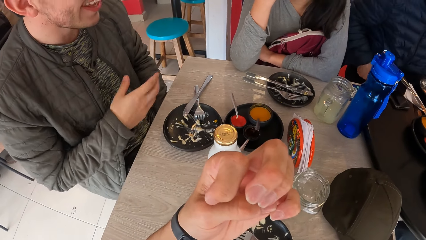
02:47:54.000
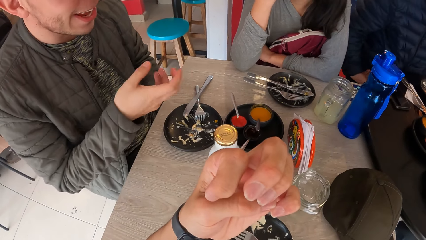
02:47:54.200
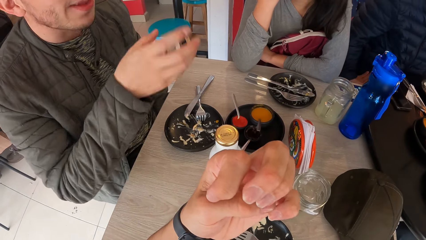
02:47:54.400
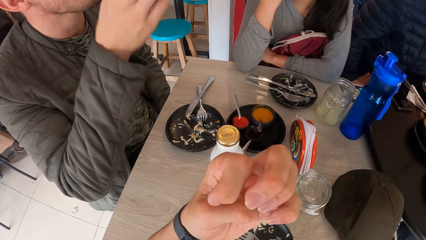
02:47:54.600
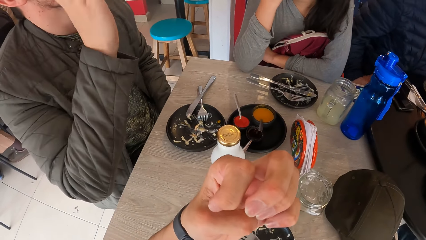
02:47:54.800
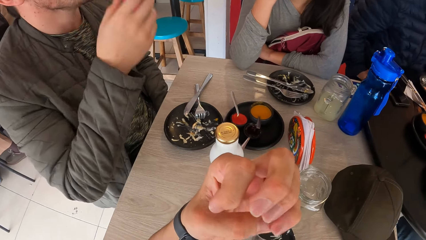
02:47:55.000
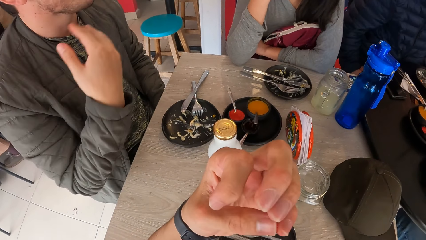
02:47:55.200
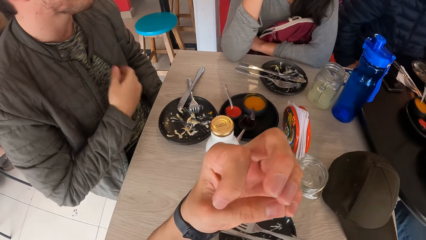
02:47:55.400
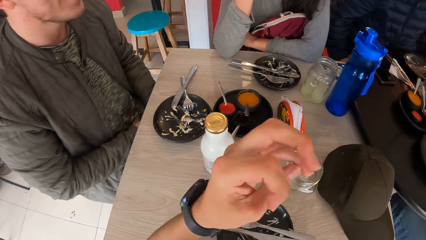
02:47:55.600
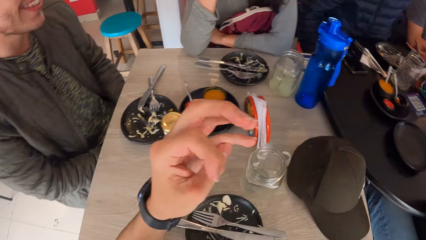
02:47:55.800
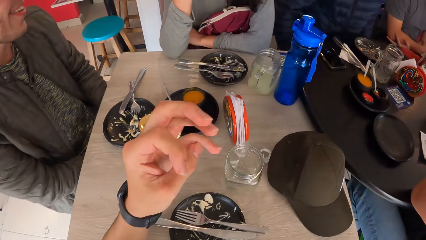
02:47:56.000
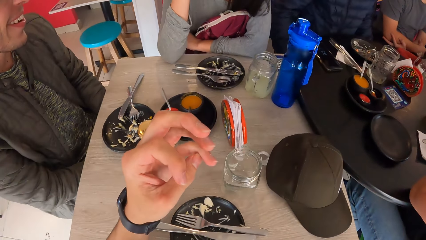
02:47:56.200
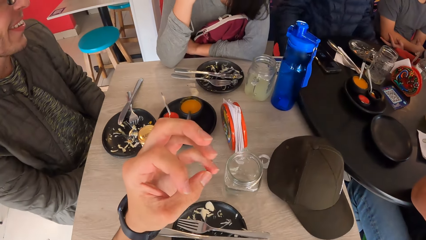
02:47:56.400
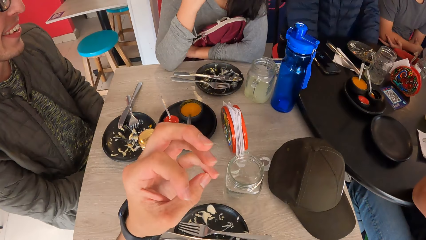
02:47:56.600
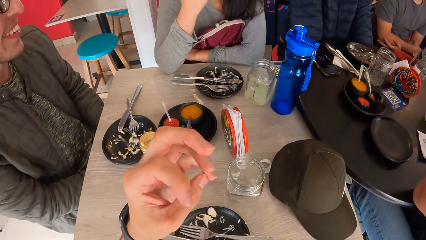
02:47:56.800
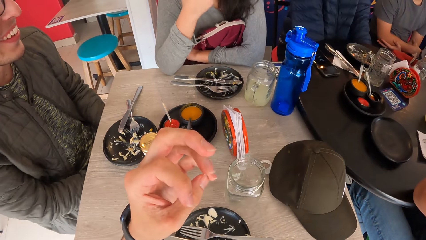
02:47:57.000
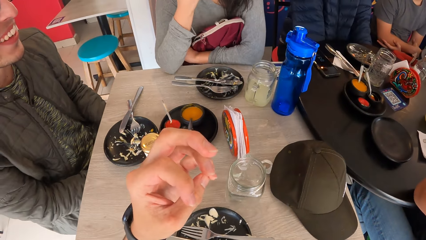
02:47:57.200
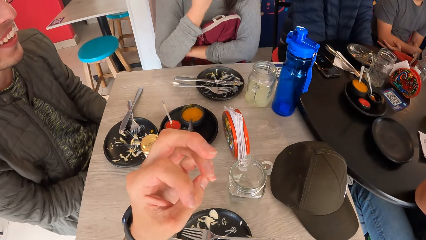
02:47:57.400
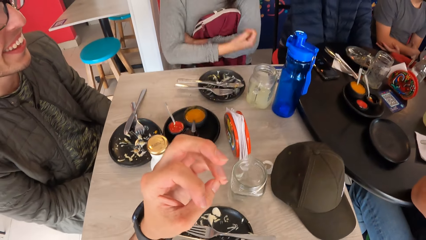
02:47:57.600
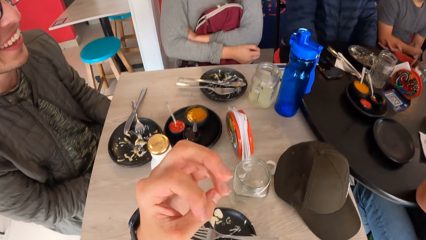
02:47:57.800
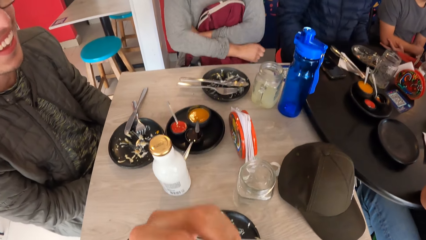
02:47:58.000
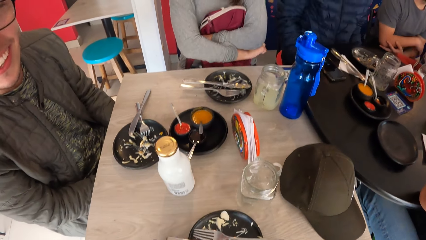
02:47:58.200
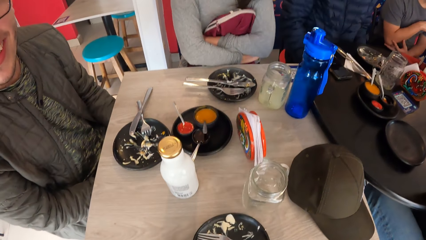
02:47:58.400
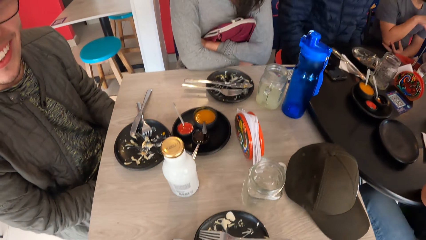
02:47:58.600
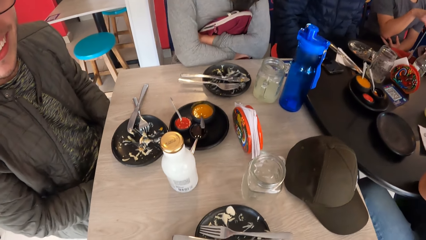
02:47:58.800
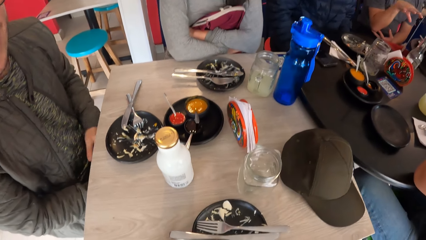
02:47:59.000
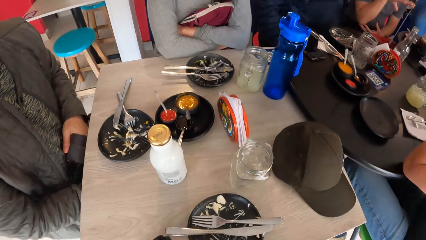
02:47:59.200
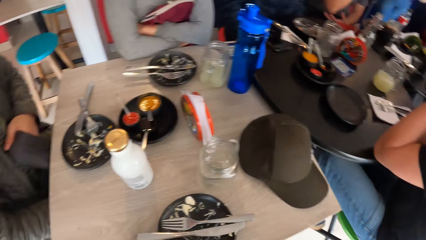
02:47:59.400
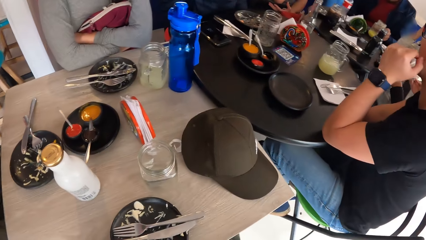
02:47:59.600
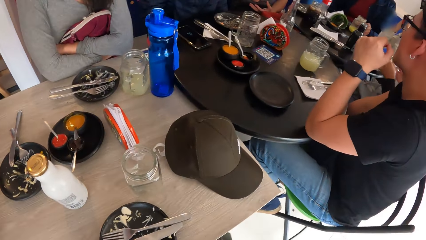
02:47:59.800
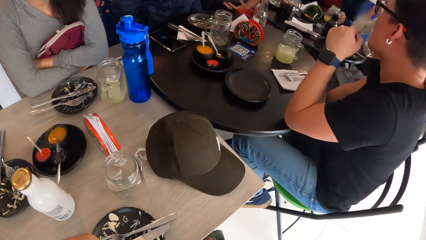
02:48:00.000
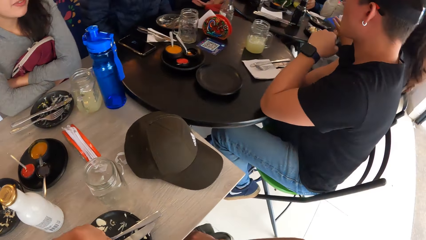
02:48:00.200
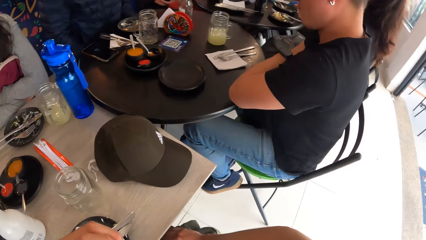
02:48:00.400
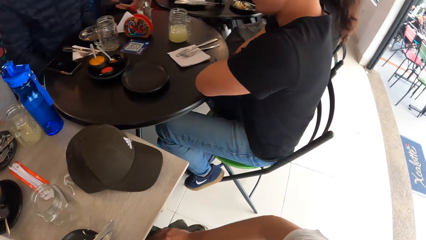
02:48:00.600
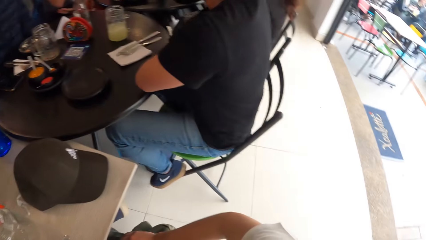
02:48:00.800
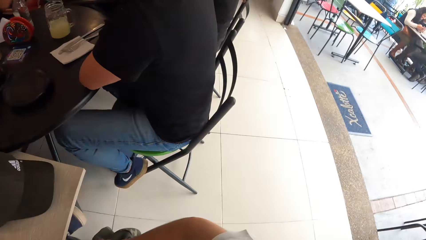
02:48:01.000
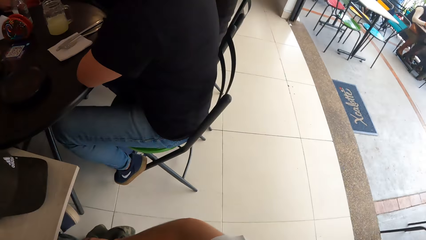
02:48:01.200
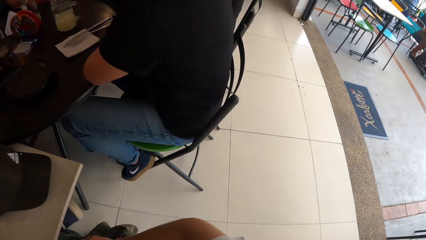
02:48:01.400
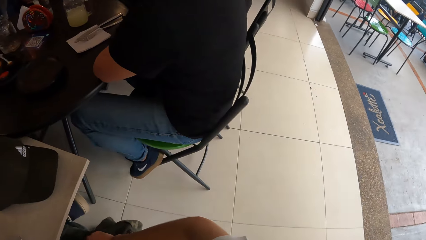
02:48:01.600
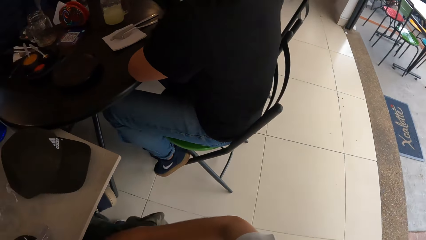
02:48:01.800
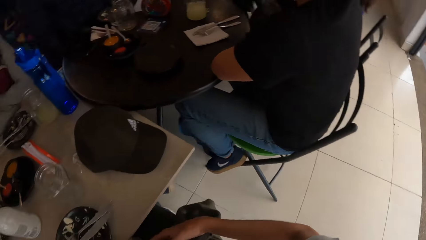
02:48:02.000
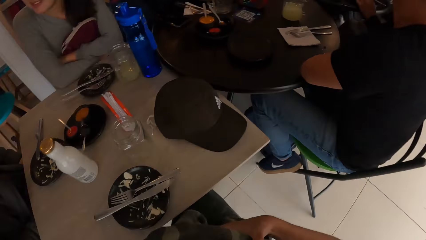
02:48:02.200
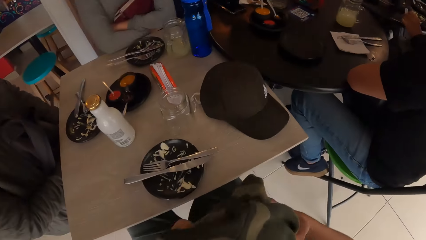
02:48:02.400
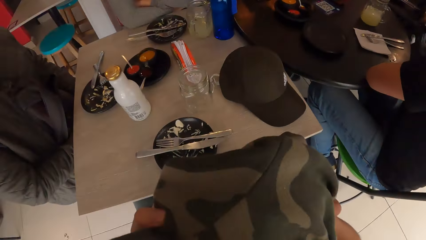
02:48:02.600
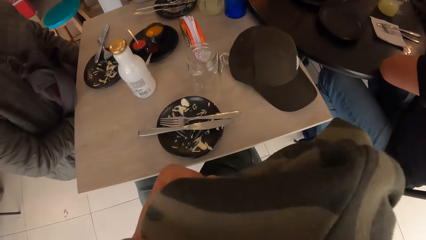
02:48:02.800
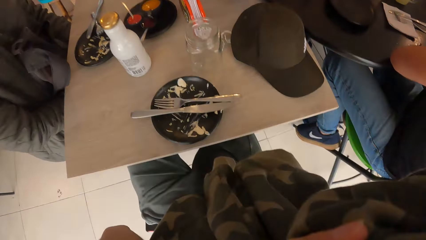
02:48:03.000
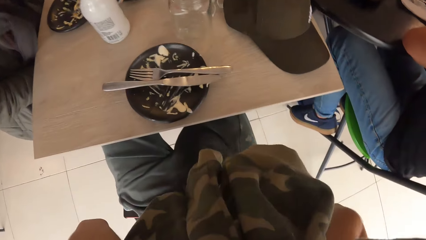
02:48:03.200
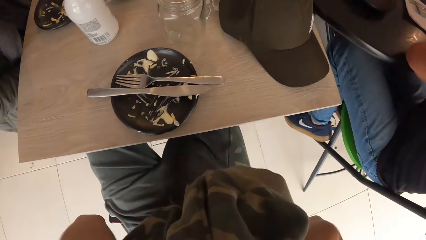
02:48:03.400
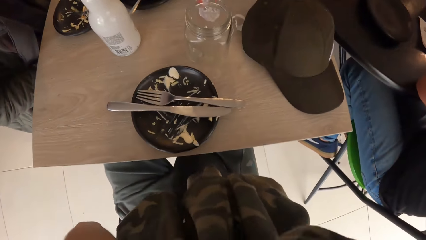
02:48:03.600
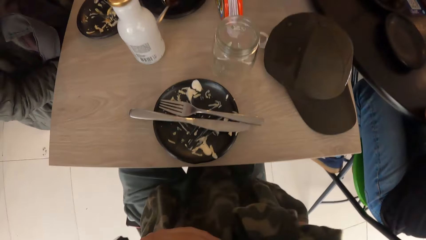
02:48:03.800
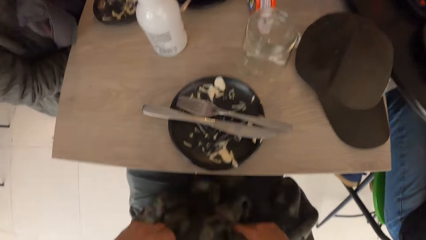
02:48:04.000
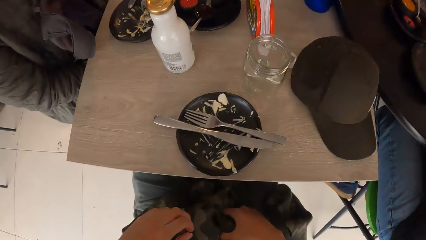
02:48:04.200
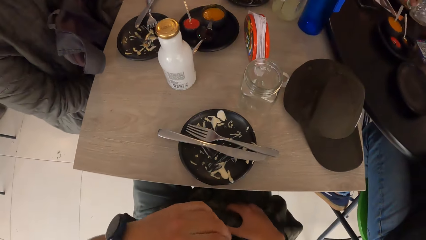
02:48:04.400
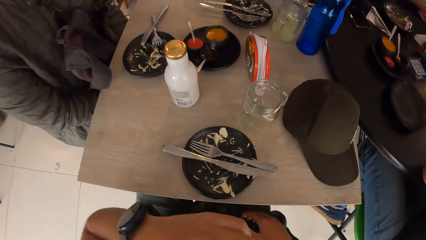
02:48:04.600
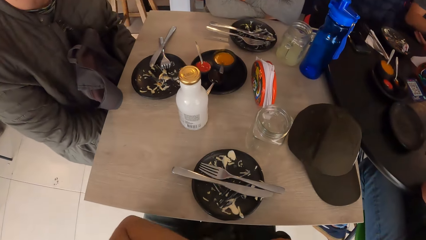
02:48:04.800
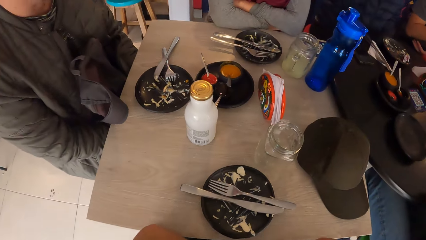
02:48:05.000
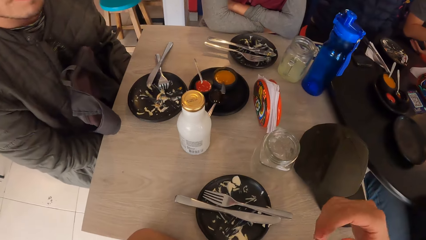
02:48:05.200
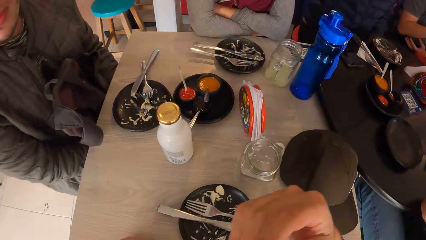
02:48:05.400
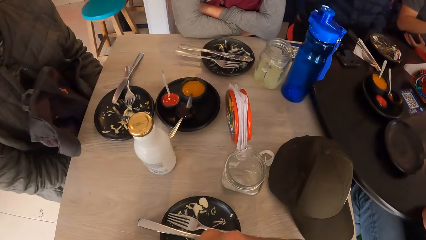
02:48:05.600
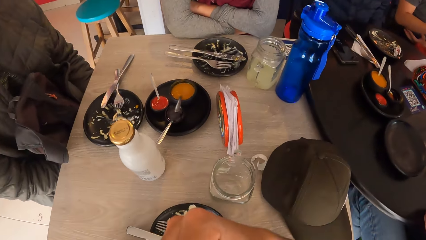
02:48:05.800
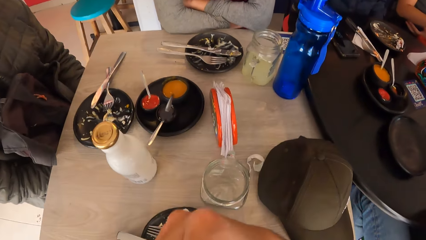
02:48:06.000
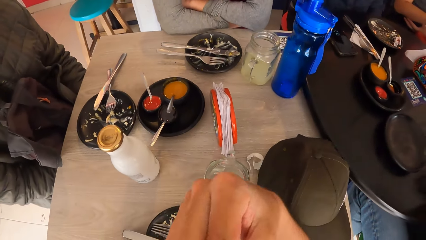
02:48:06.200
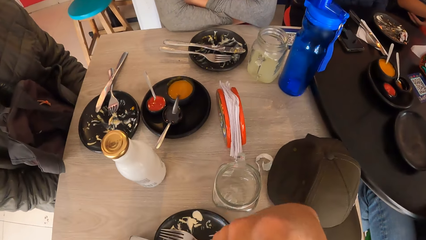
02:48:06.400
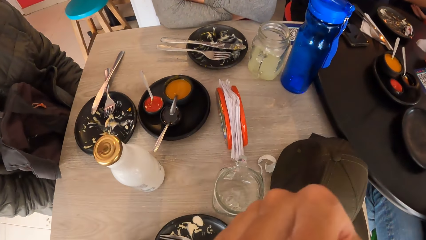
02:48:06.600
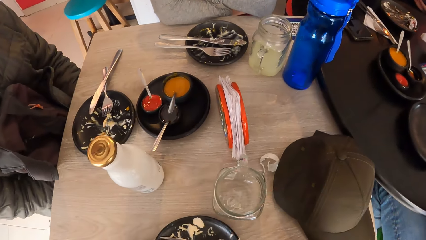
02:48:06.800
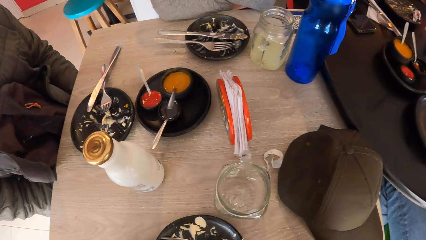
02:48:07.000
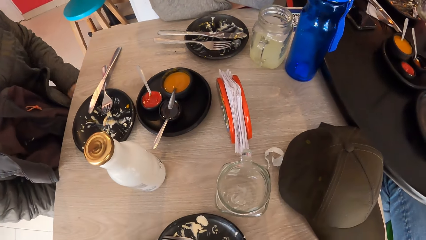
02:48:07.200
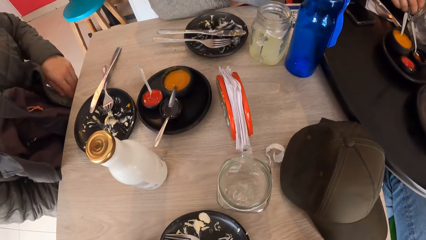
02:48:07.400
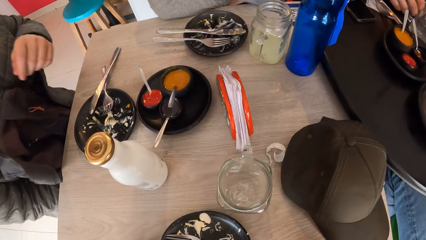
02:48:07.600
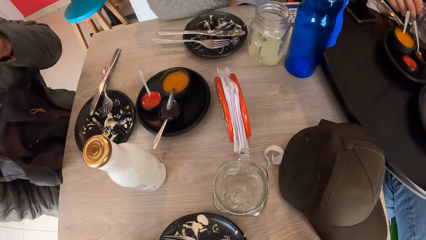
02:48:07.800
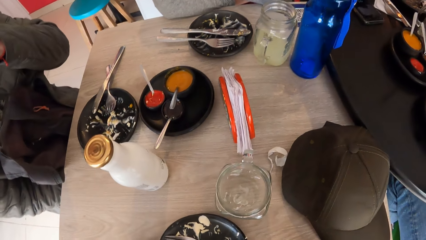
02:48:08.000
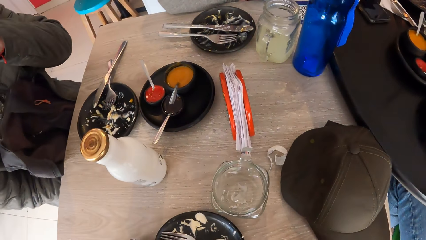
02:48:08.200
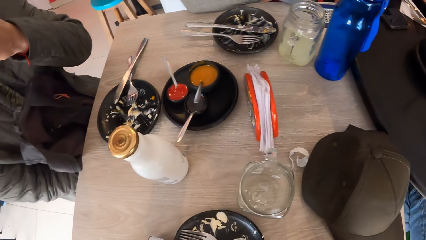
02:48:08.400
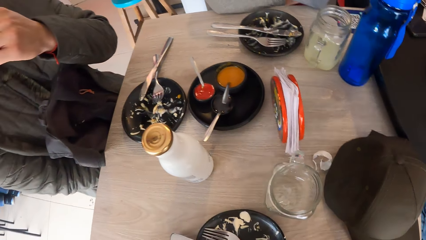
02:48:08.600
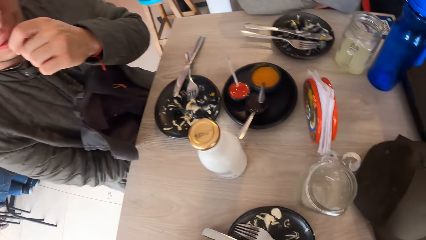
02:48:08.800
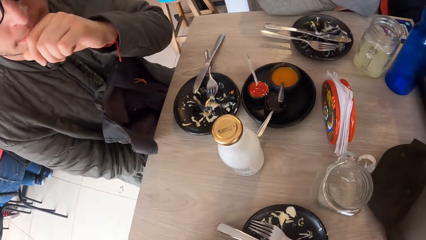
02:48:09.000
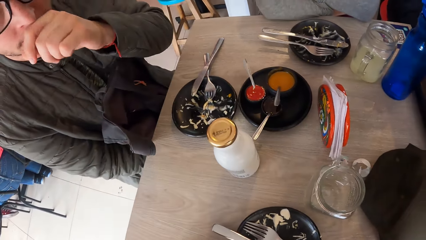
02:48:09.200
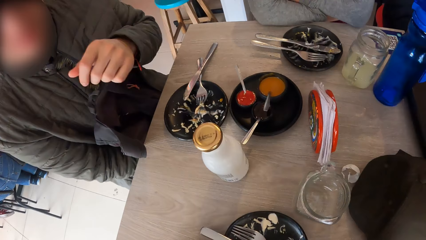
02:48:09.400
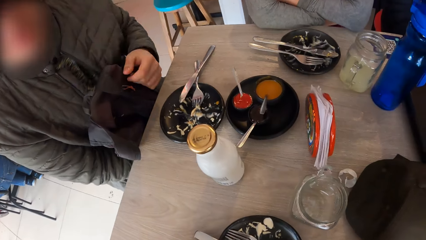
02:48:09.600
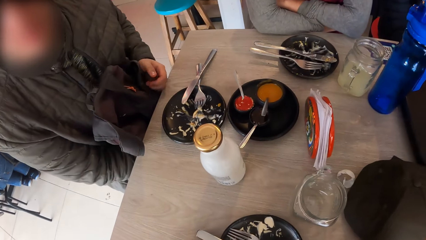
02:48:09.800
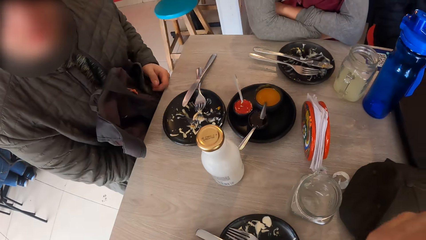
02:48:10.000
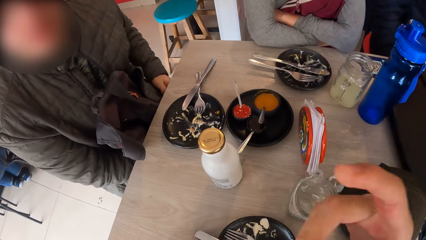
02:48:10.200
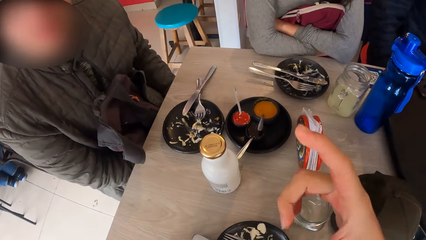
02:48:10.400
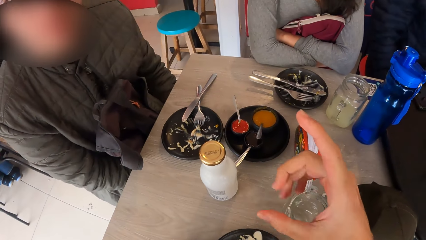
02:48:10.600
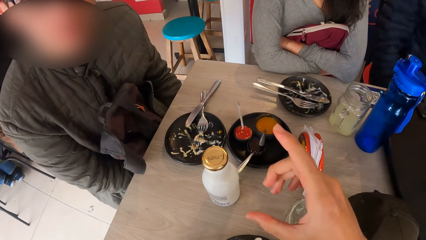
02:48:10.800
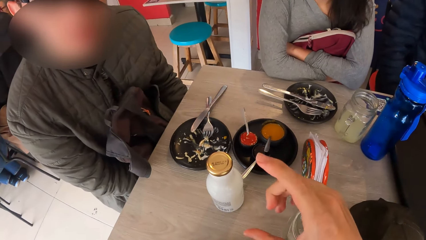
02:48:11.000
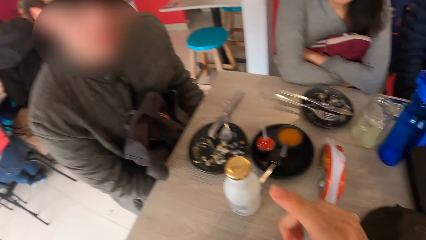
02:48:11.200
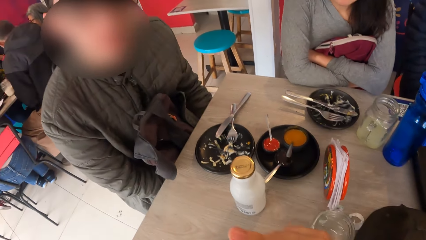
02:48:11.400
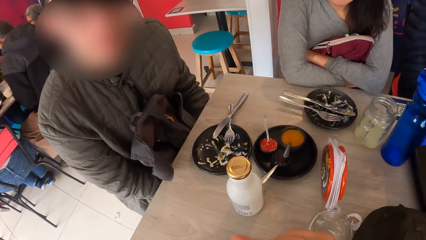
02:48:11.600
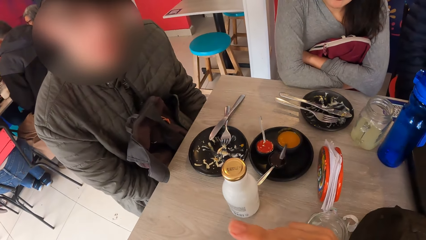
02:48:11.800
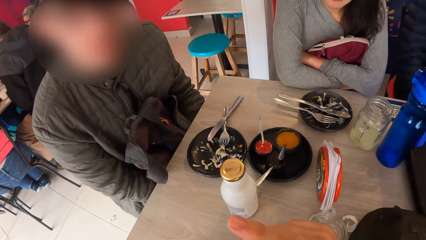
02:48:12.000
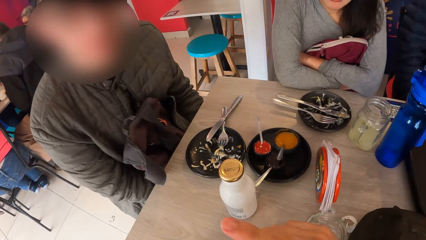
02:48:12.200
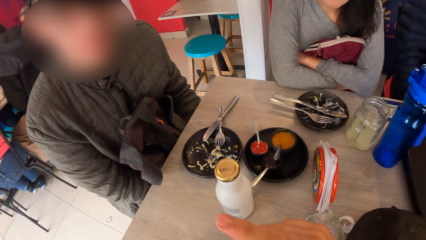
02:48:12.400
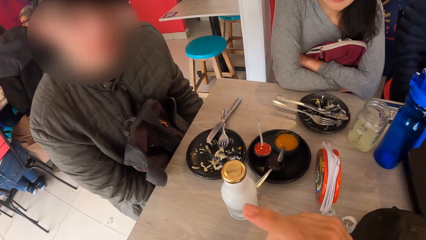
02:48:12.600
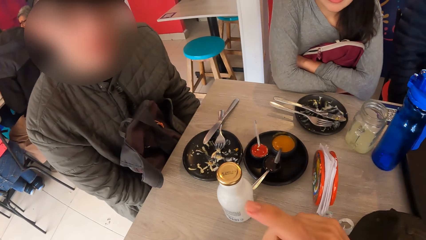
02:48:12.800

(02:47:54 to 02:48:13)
A man interacts with the camera wearer and a woman. Another woman folds her hands. The camera wearer looks around. He adjusts a hoodie on his legs with both hands. He interacts with the man and the first woman. He moves his hands. The man moves his hand, touches his mouth, interacts with the camera wearer and moves his hand. The camera wearer points his hand.
